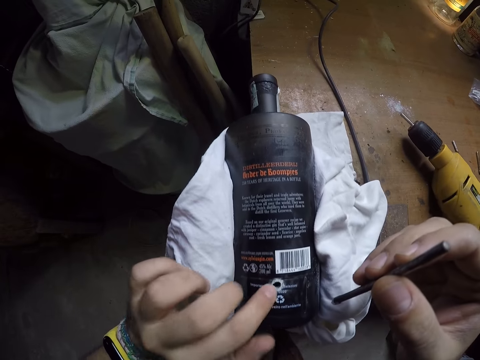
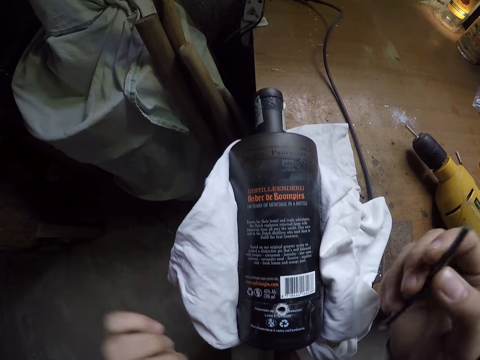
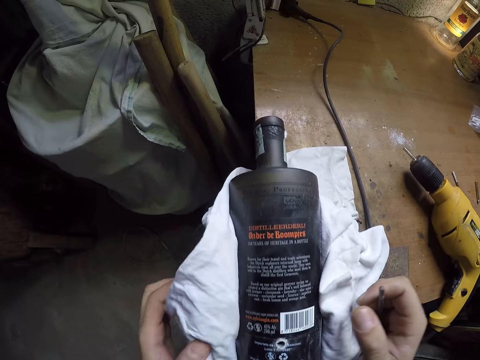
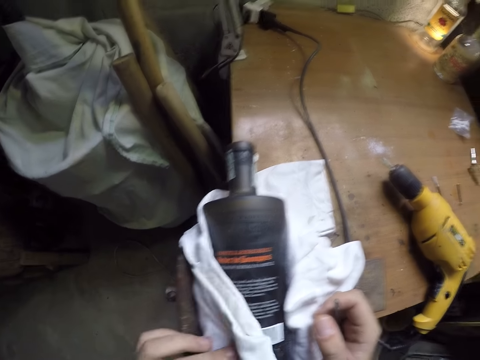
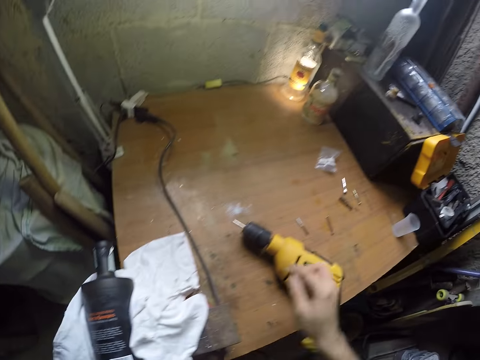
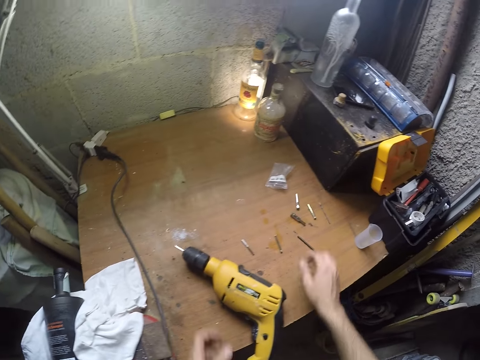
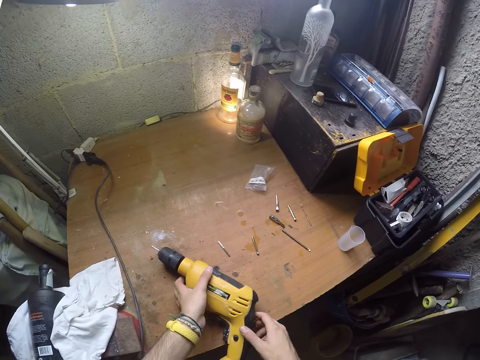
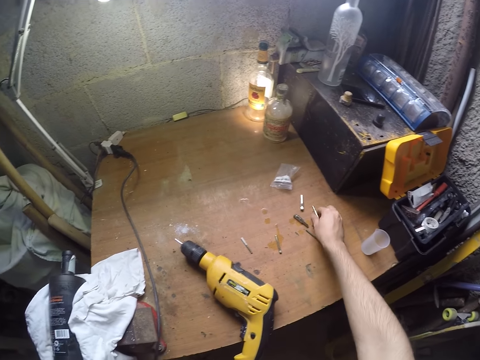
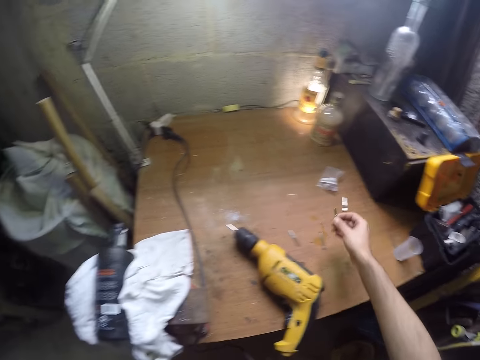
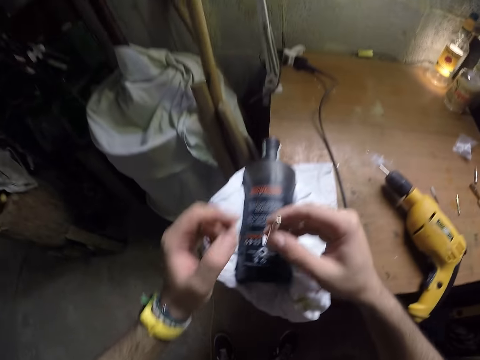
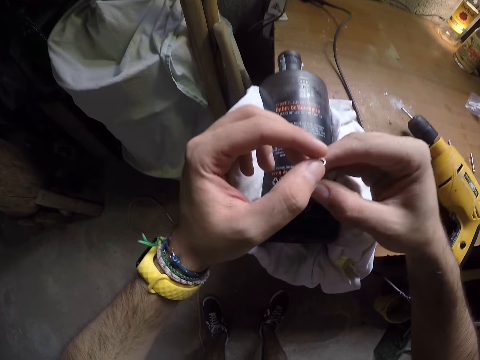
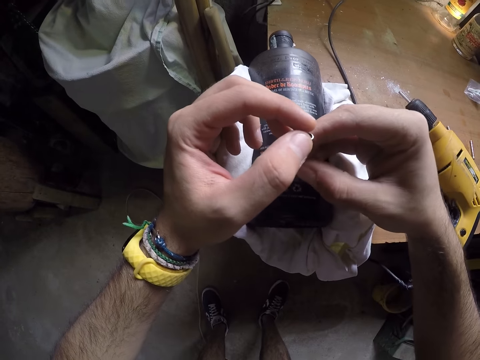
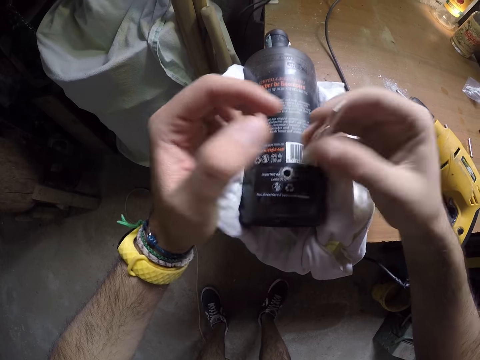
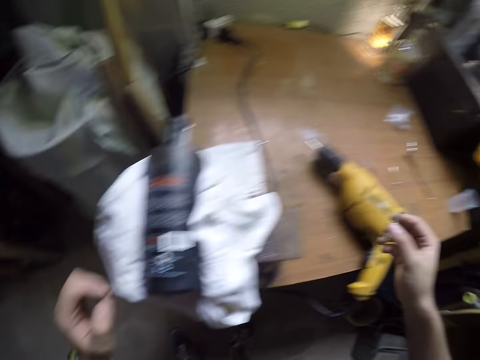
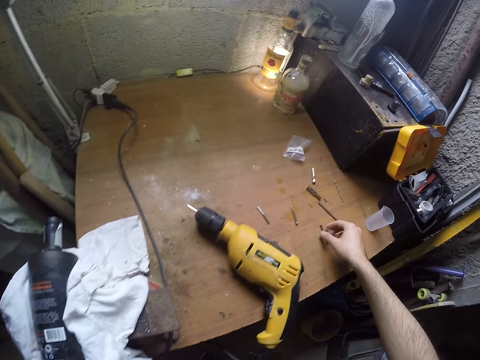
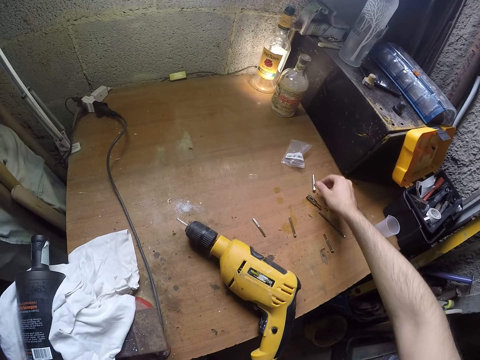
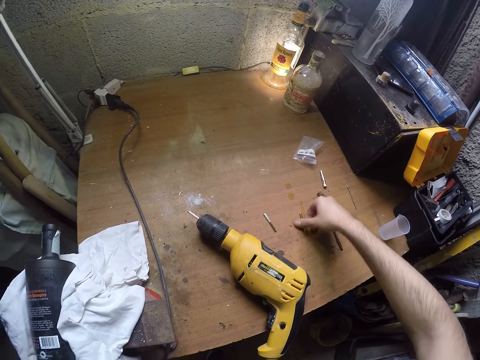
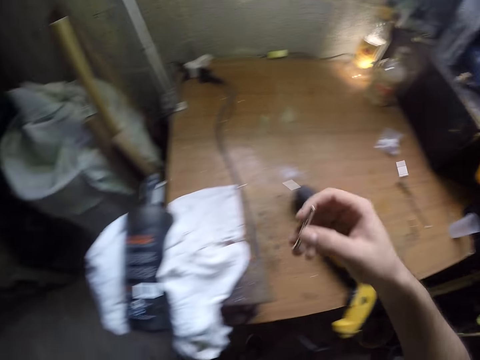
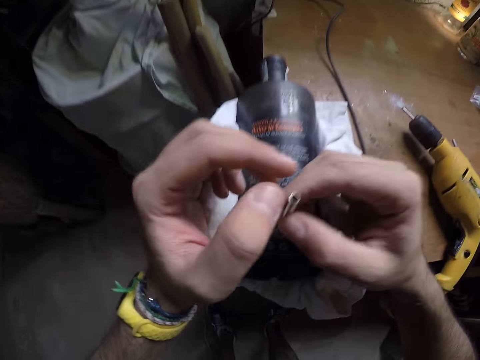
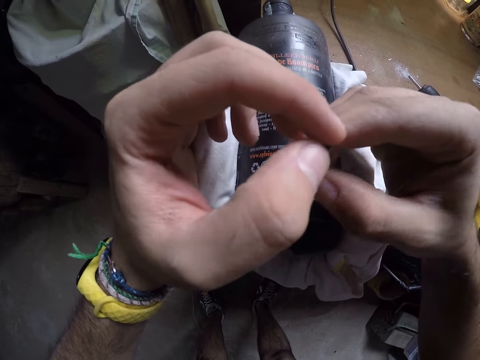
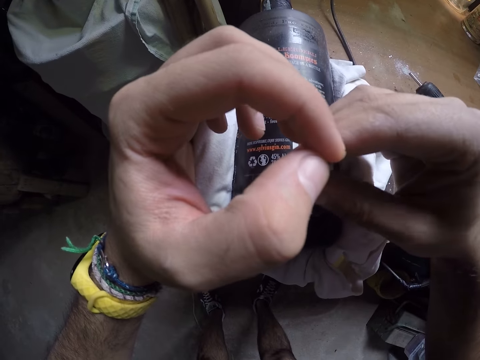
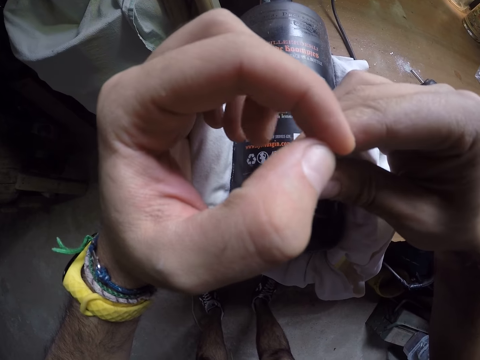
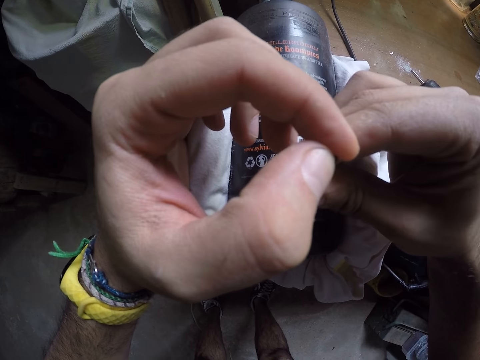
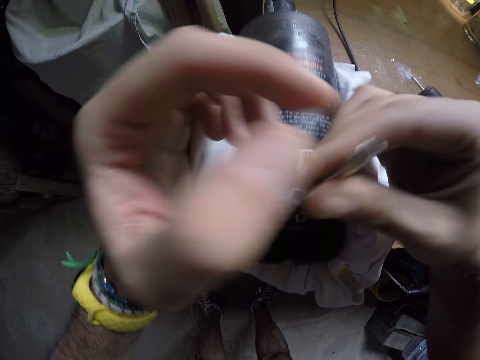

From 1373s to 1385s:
The camera wearer cleans the bottle with a white napkin on the table with his left hand. He drops the steel punch or nail on the table with his right hand. He holds the driller with both hands. He picks up a drill bit or nail on the table with his right hand. He puts the drill bit in the bottle on the table with both hands. He drops the drill bit on the table with his right hand. He picks up a drill bit on the table with his right hand. He touches the nail near the plastic bag with the right hand. He puts the drill bit in the bottle on the table with both hands. He drills the hole with the nail in both hands.

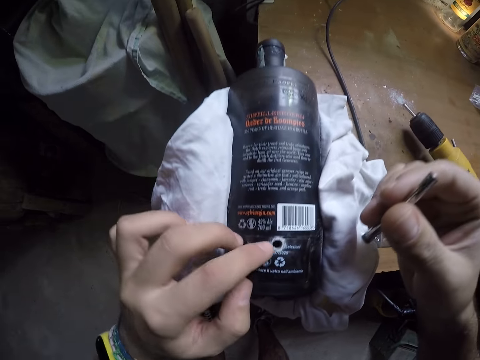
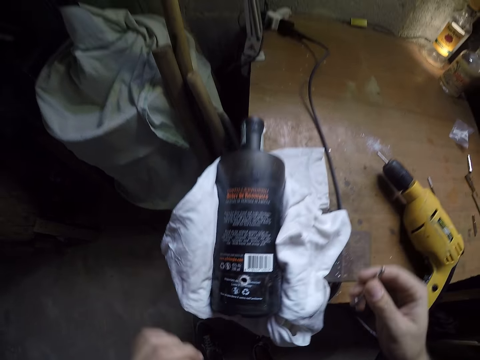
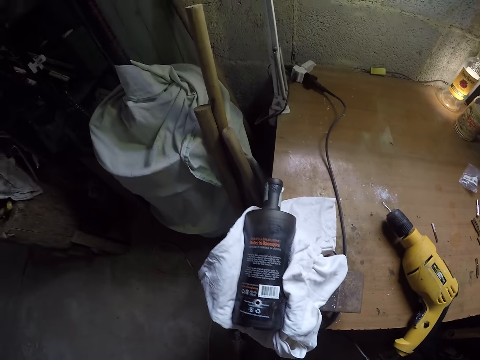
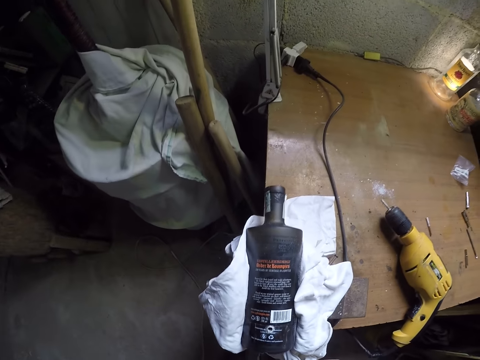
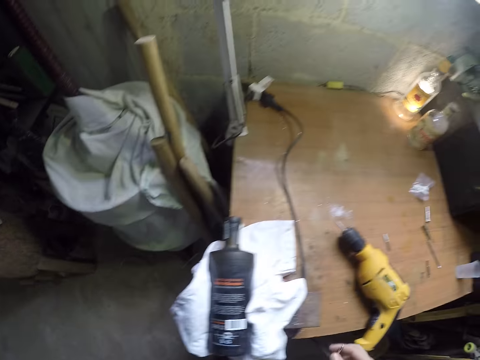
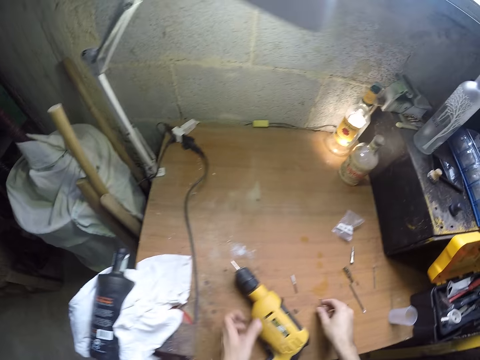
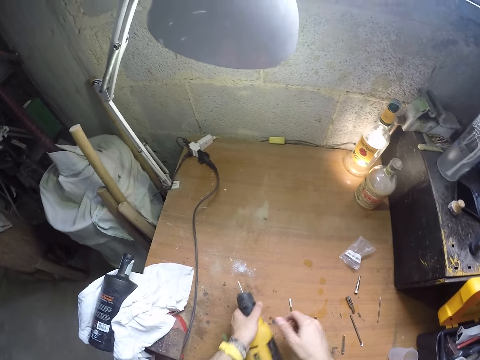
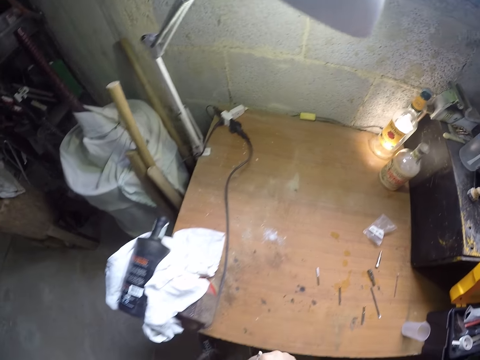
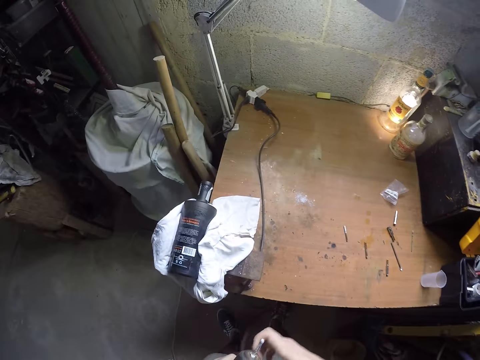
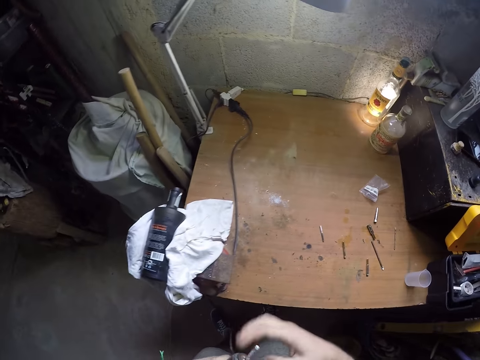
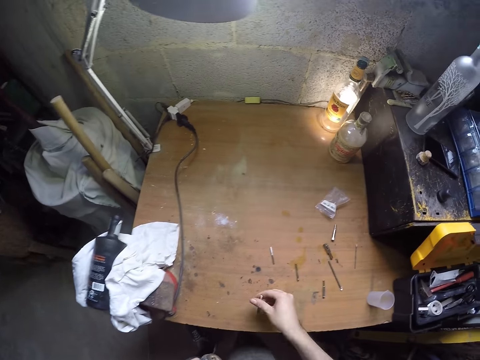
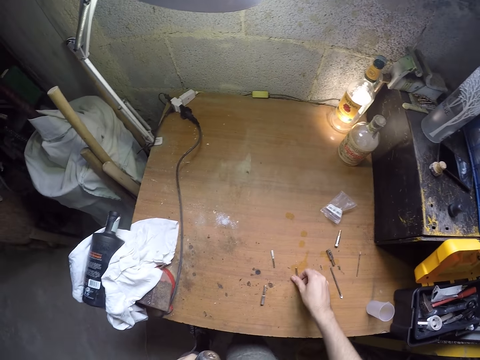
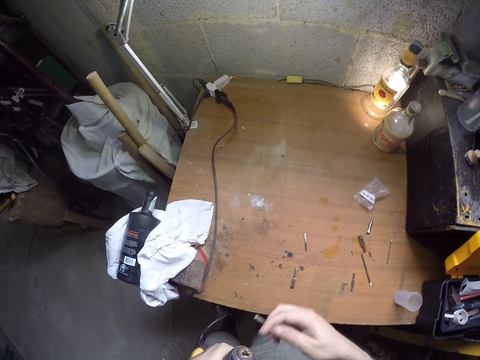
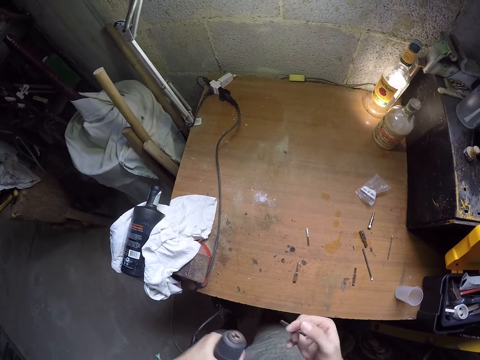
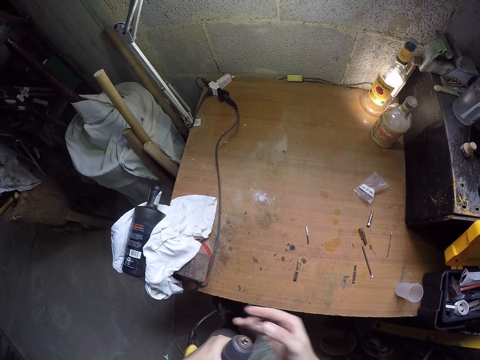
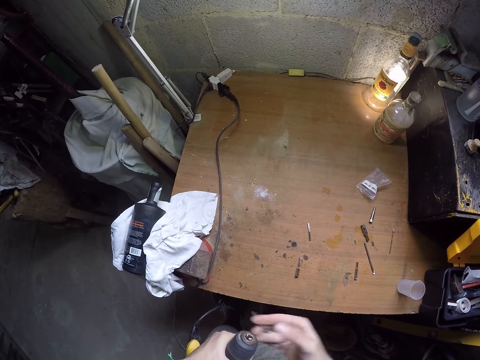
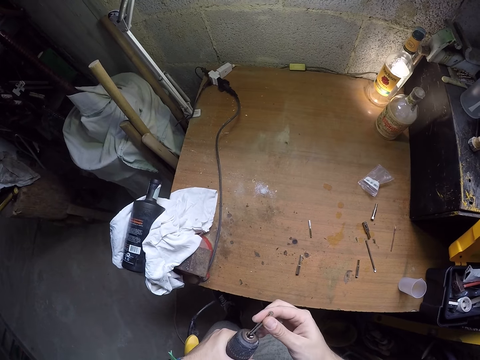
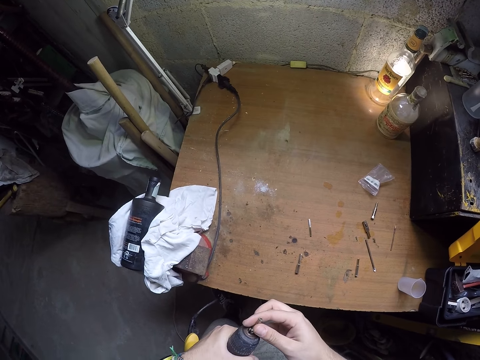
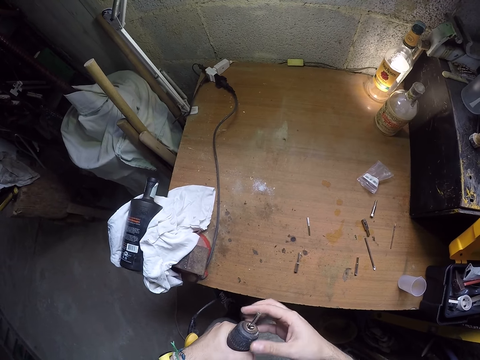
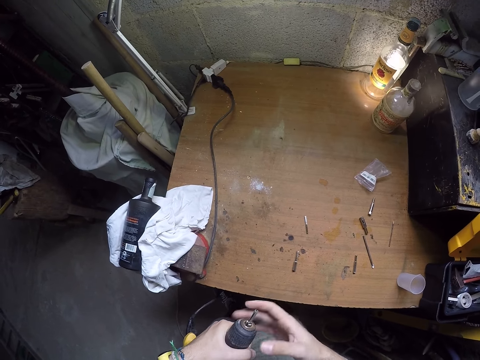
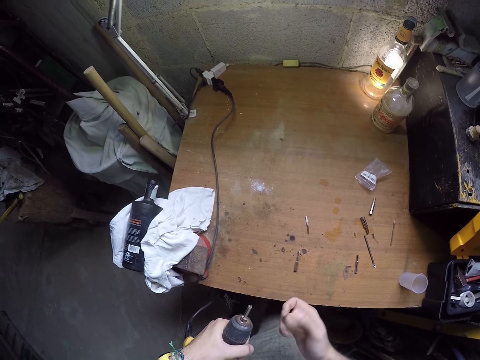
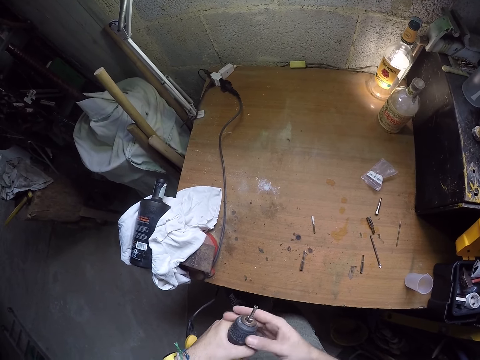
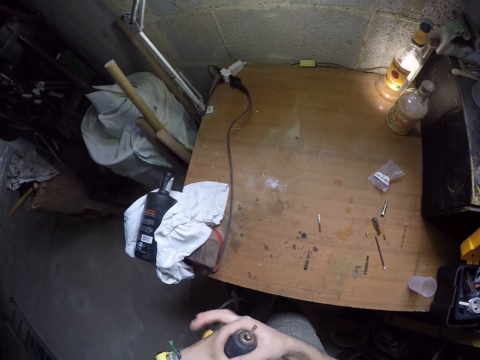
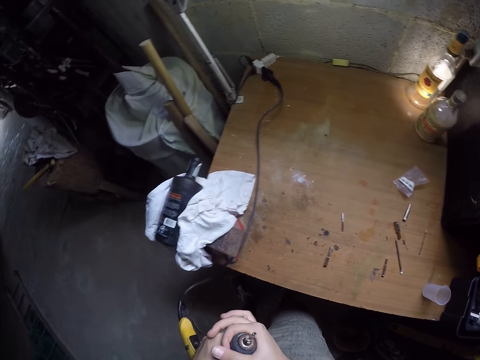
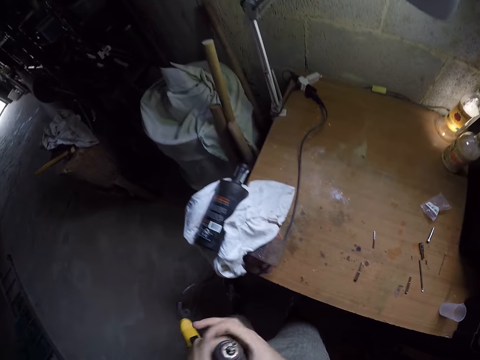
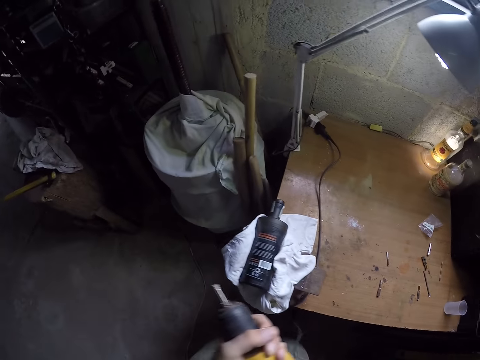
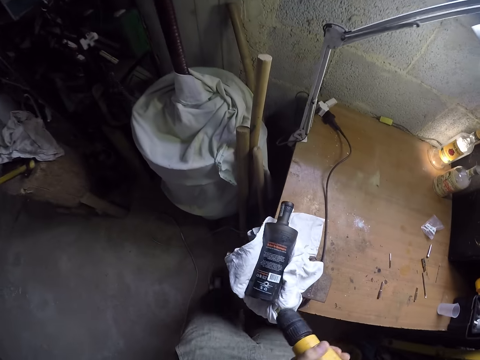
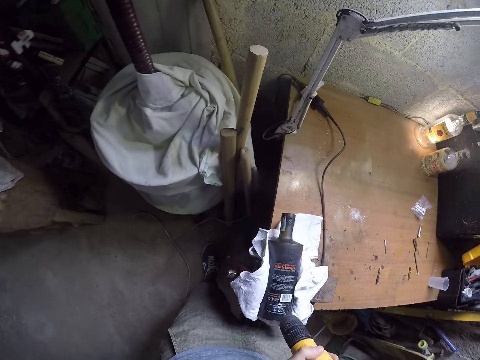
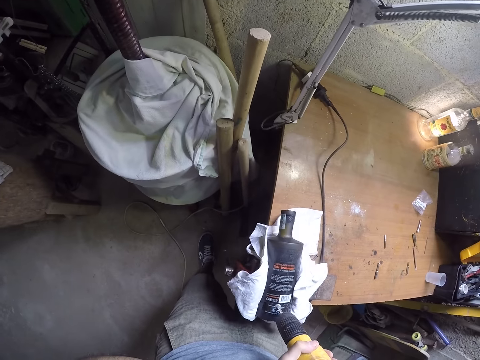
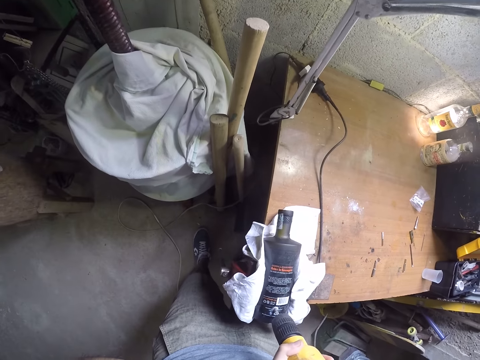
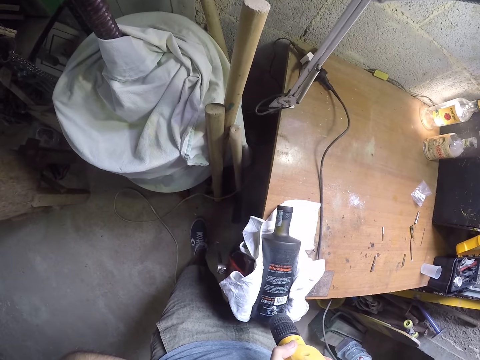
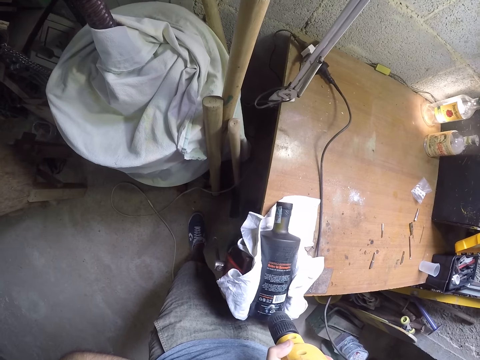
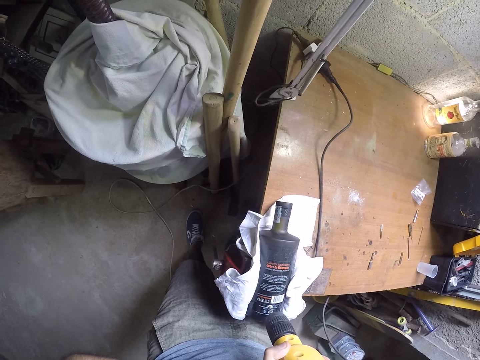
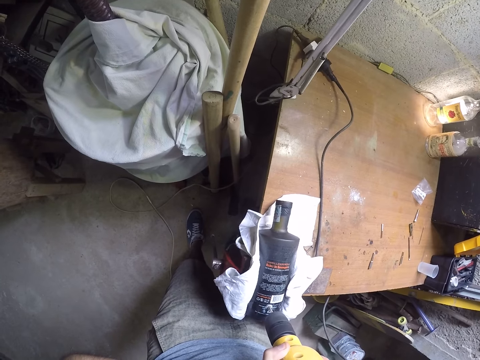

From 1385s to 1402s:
The camera wearer touches the hole on the bottle with his left index finger. He looks at the bottle. He drops the drill bit on the table with his right hand. He picks up a drill or driller on the table with his left hand. He looks at the nails on the table. He picks up the drill bit on the table with his right hand. He loosens the drill chuck with his right hand. He fixes the drill bit in his right hand in the drill chuck. He puts the drill bit into the drill chuck with his right hand. He tightens the drill chuck with his right hand. He drills the bottle with the drill in both hands. He fits the driller nail in the hole on the bottle.
